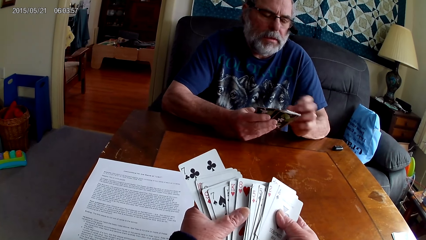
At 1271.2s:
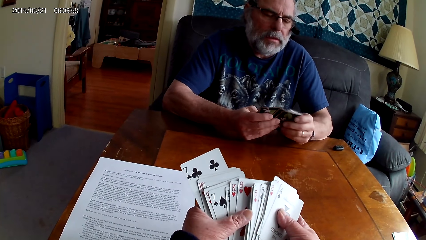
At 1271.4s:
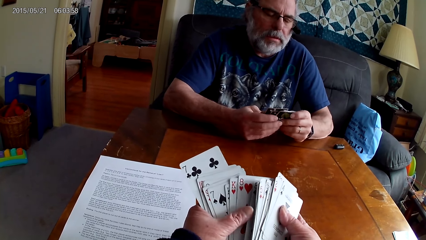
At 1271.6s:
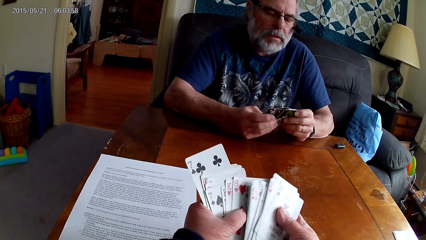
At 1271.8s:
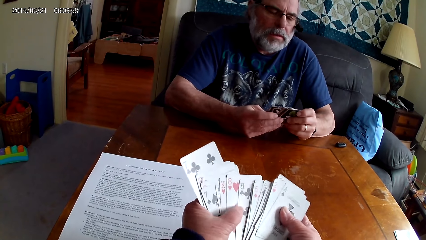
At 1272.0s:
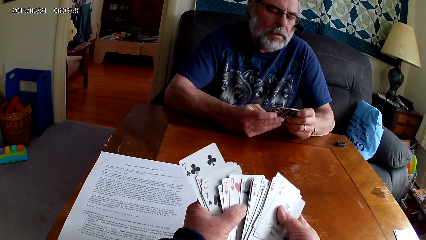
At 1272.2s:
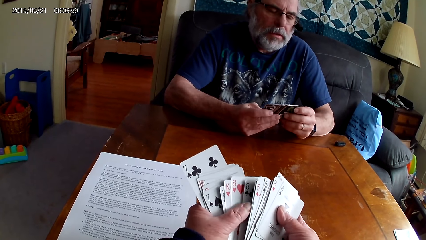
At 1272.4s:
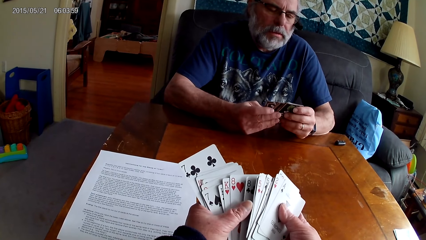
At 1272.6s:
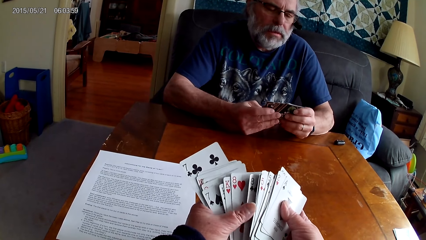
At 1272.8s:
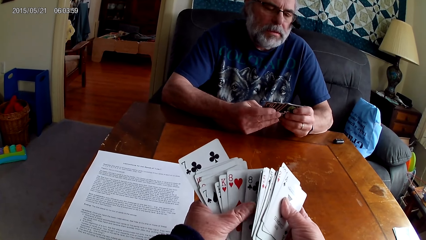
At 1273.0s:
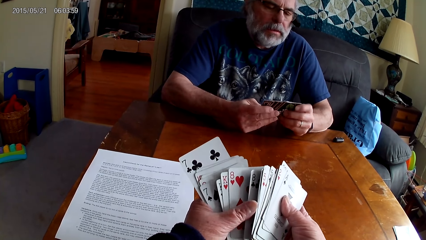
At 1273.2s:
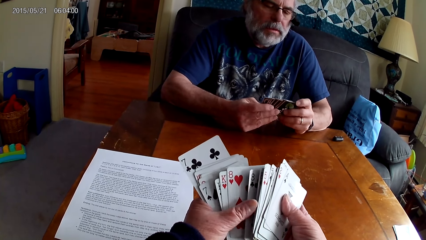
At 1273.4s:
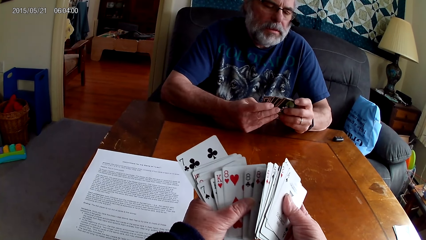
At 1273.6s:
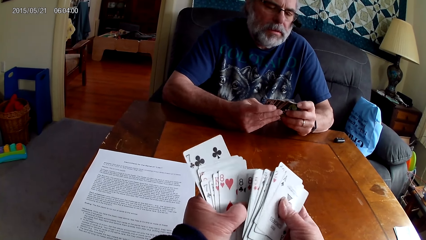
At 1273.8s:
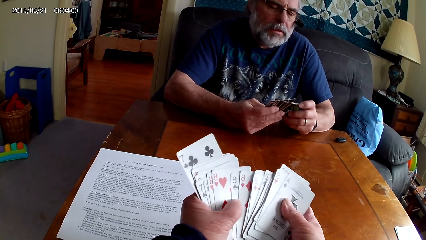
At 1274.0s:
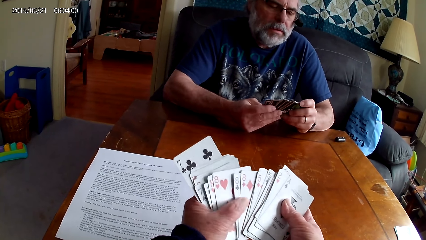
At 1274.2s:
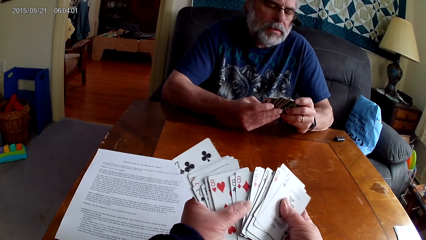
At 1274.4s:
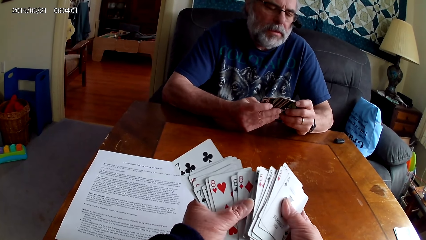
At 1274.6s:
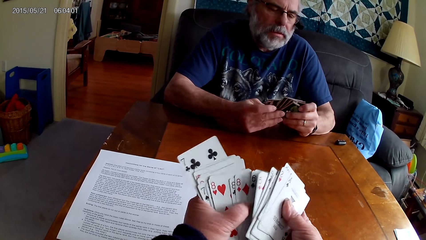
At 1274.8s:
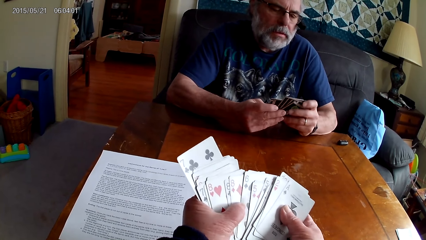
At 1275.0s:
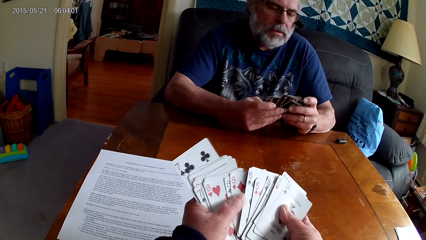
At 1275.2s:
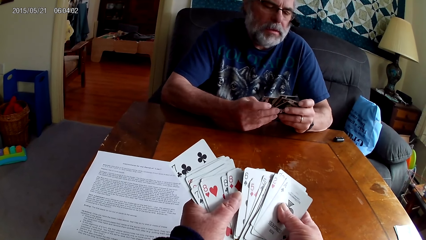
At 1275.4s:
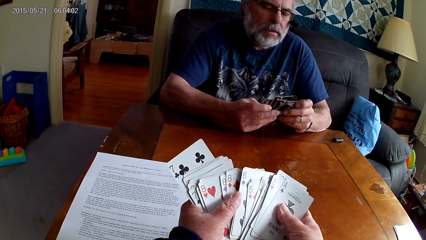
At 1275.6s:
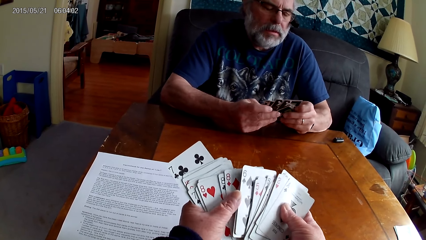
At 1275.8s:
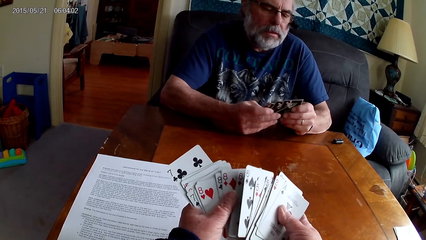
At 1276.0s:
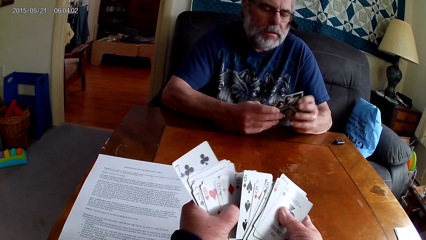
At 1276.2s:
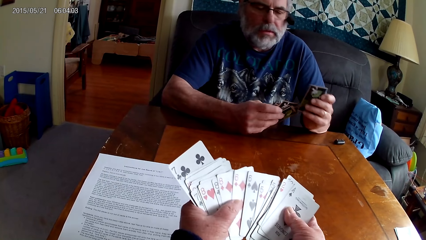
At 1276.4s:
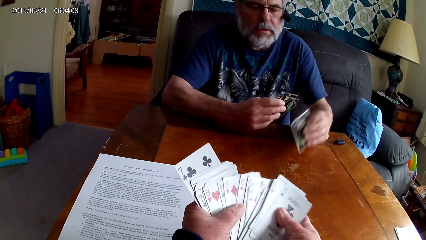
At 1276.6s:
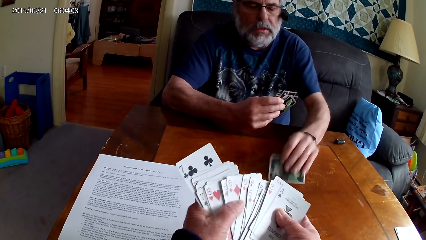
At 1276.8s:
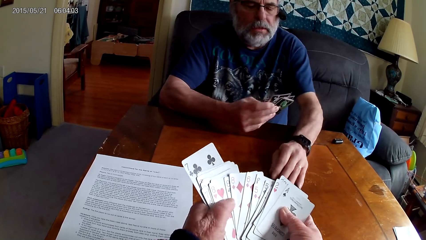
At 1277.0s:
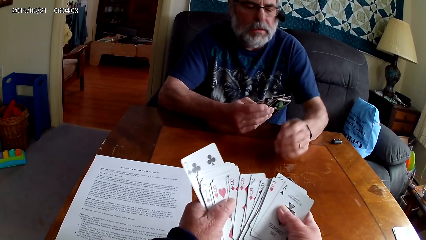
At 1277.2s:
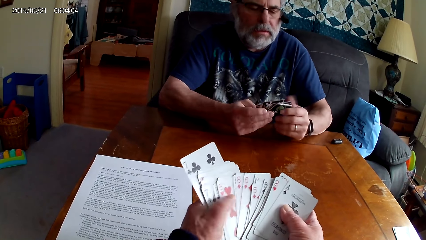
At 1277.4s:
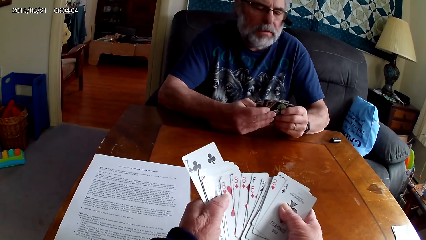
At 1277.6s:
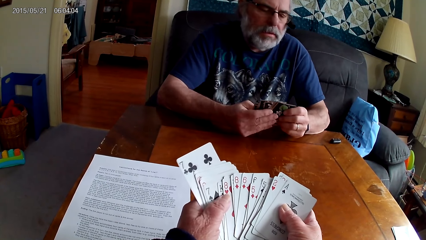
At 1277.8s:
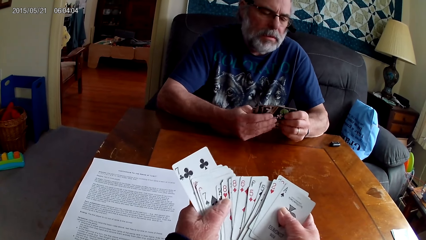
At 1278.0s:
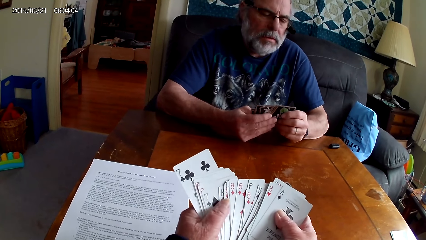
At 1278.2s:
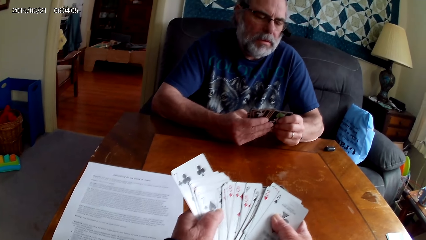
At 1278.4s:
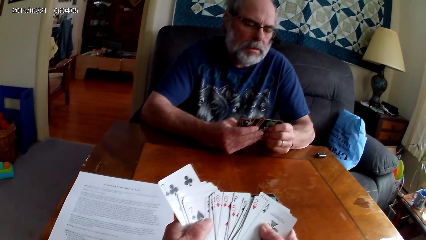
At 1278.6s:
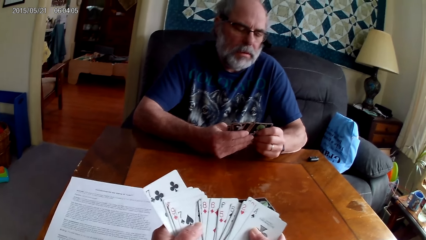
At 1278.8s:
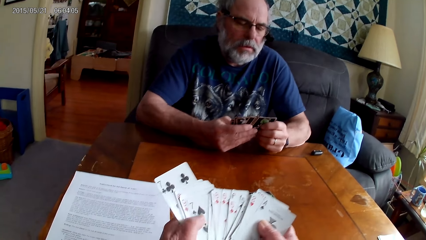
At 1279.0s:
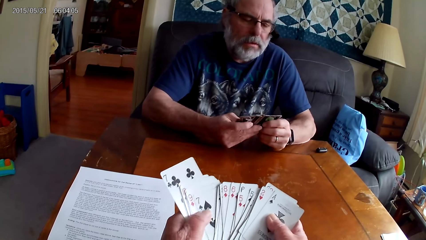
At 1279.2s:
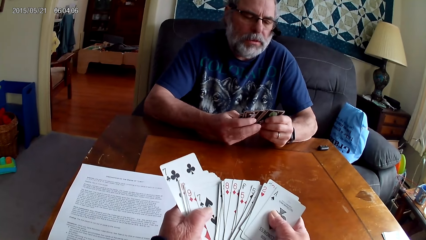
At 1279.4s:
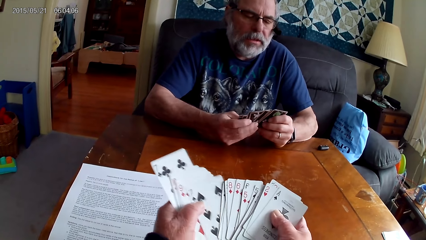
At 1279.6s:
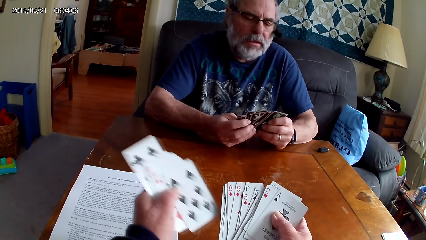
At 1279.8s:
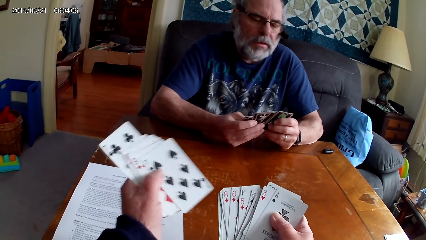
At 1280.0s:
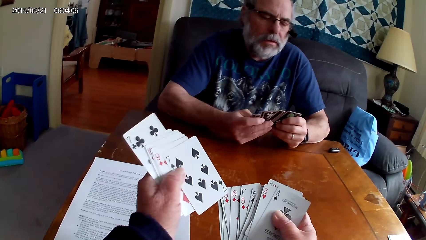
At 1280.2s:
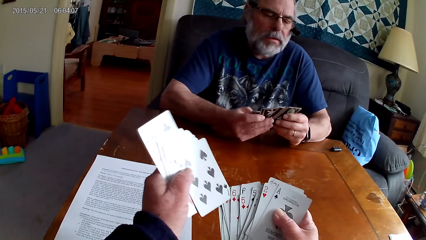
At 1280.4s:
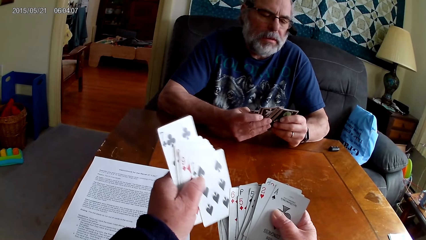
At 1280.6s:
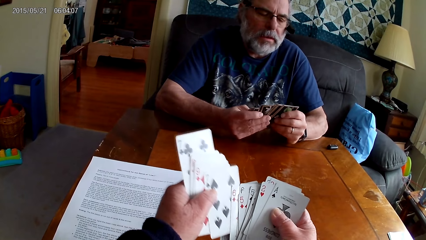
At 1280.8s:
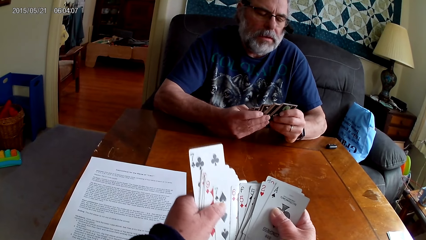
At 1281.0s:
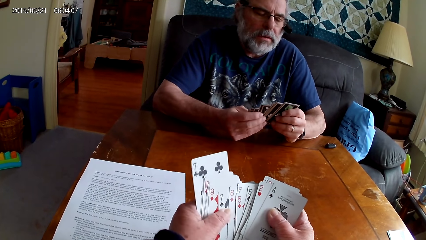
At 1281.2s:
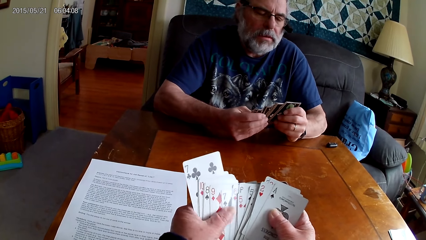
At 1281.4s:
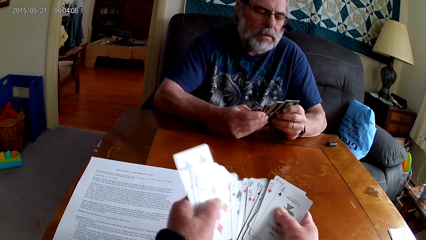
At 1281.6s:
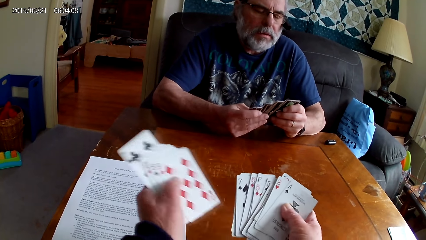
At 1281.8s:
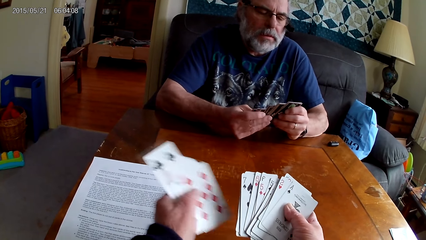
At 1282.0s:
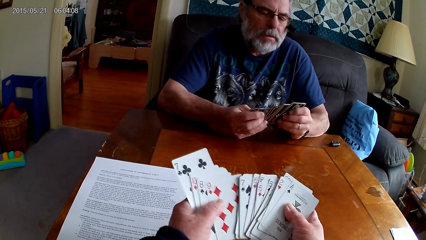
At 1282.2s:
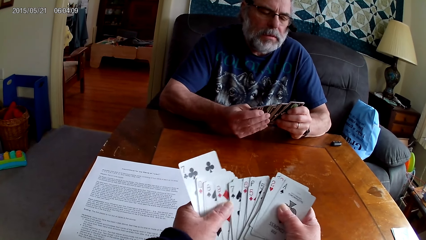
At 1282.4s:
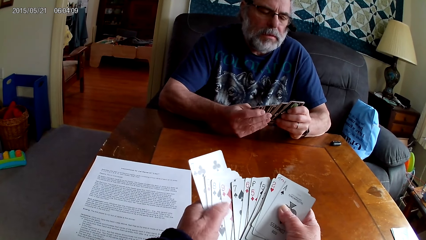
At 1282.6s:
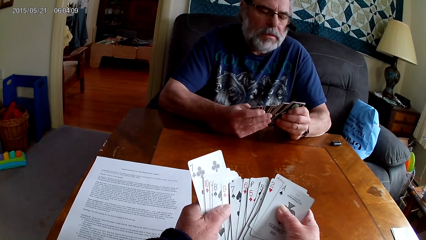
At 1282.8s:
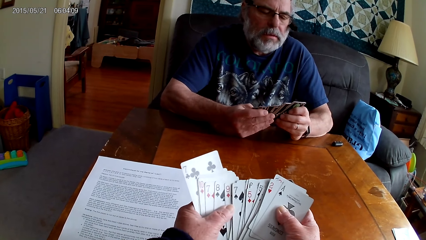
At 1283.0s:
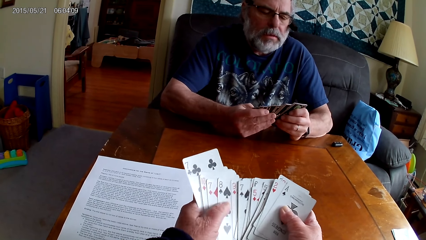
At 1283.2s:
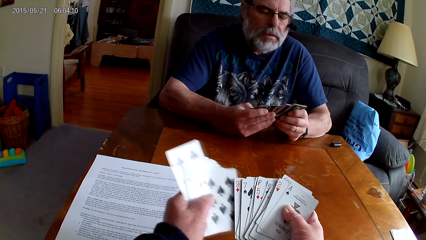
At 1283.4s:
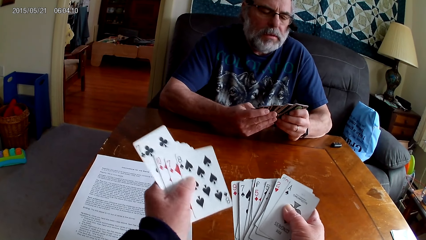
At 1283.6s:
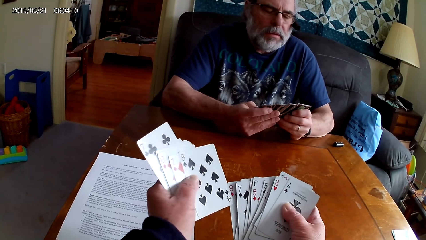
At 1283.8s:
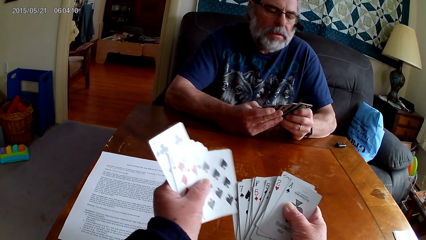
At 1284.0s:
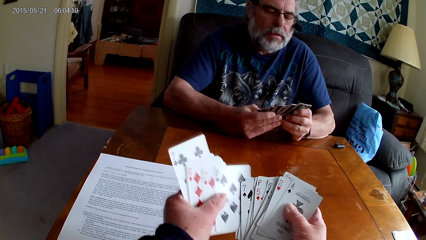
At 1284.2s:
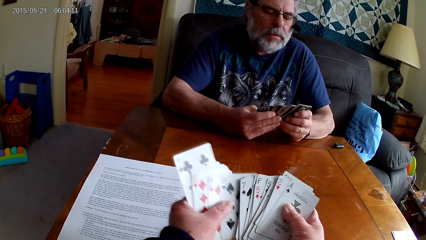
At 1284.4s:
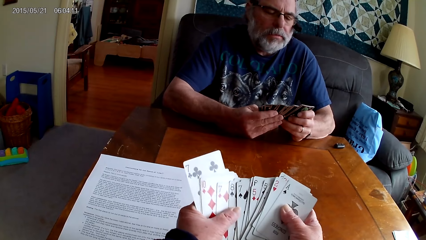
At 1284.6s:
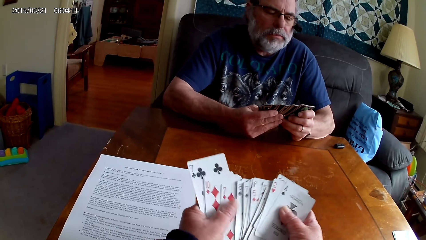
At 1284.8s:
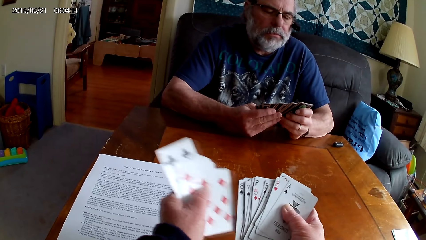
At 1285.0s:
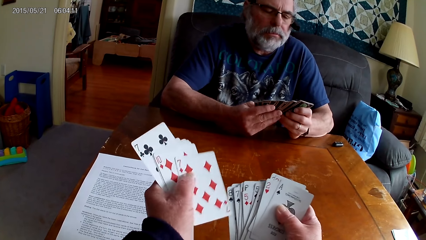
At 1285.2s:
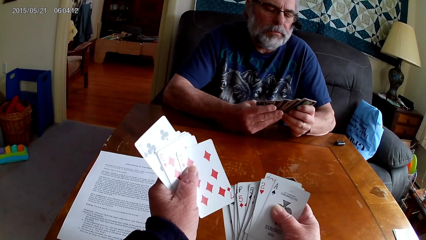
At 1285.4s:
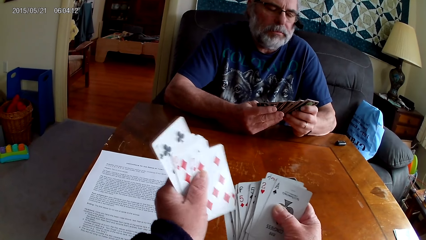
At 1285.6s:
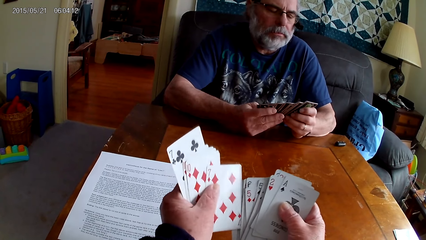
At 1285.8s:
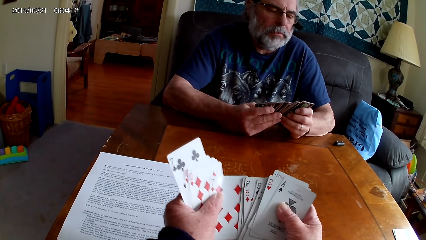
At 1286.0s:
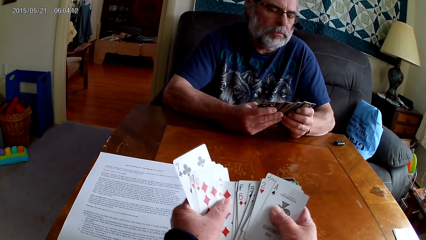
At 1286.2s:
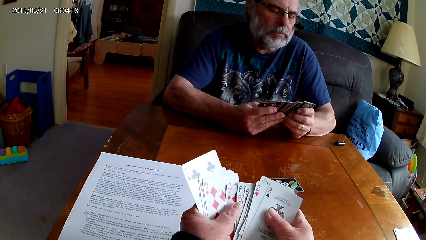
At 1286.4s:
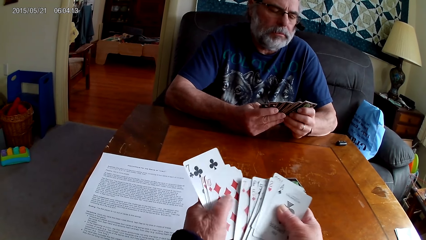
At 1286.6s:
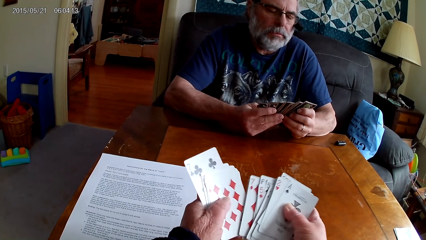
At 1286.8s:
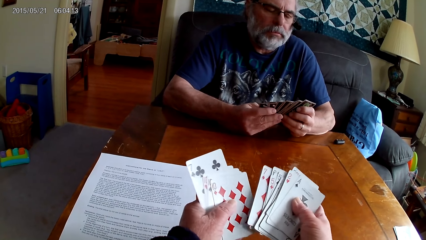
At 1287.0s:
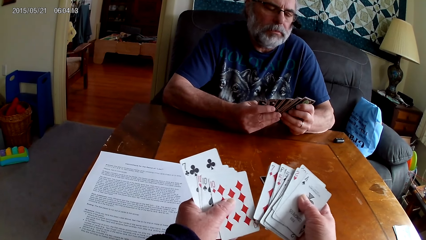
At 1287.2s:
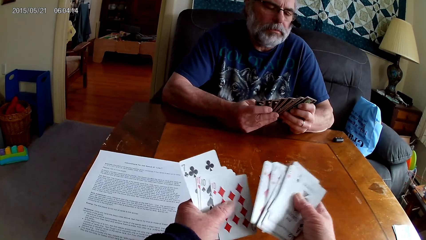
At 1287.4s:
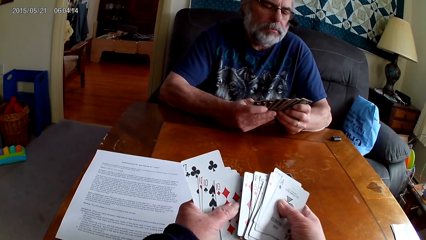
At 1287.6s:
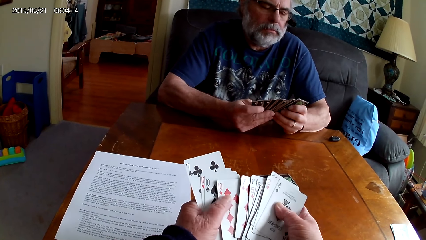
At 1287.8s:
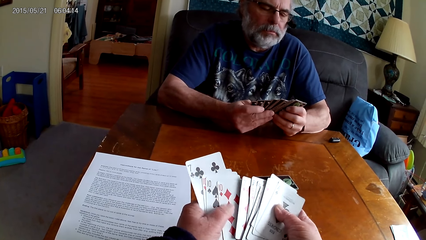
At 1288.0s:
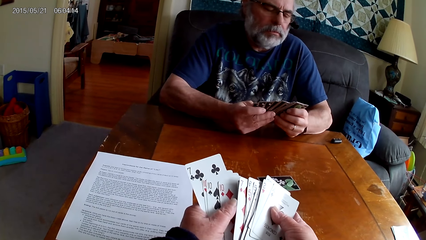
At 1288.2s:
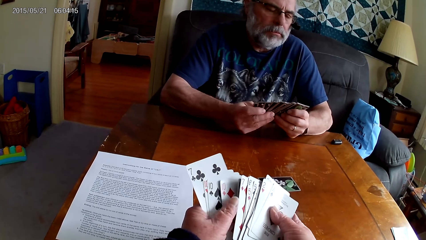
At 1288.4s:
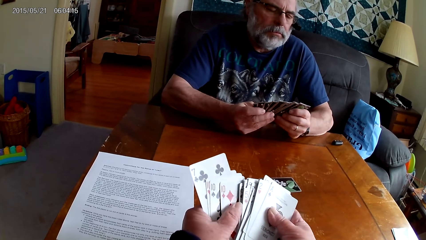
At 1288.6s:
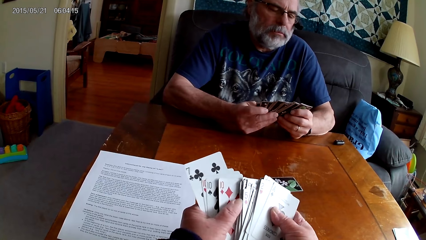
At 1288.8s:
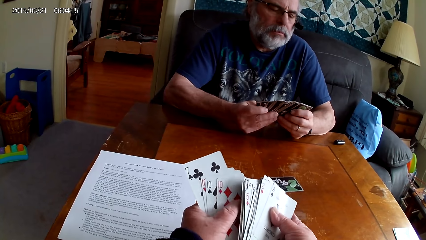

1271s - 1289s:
A person puts a card on the table. The camera wearer arranges cards.
